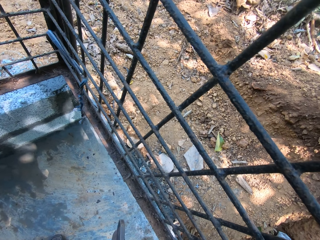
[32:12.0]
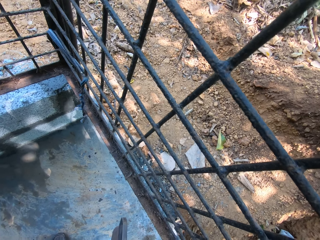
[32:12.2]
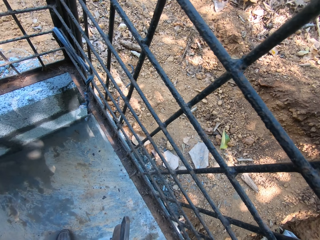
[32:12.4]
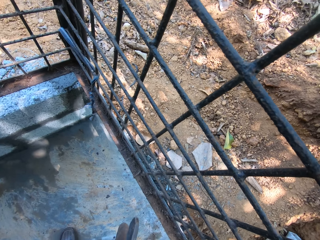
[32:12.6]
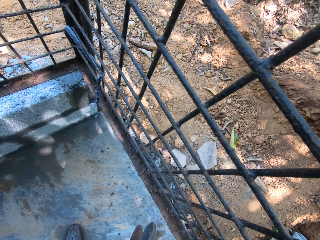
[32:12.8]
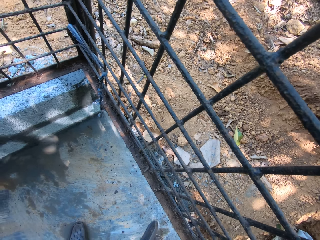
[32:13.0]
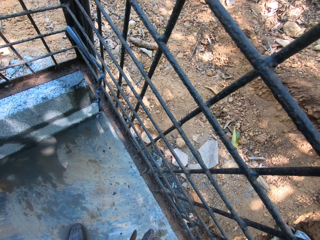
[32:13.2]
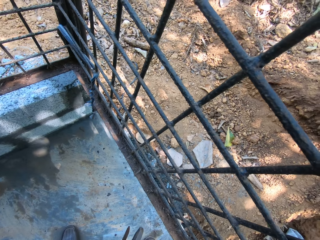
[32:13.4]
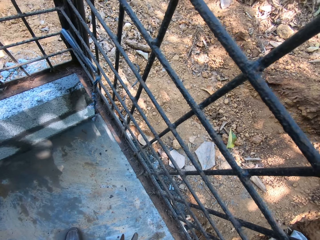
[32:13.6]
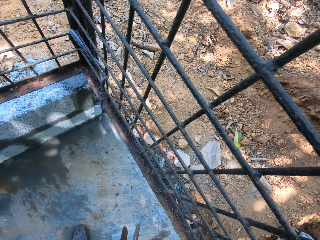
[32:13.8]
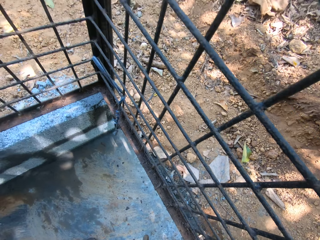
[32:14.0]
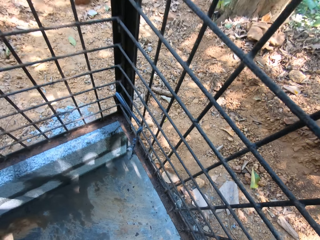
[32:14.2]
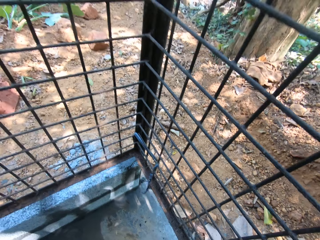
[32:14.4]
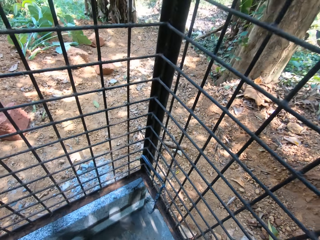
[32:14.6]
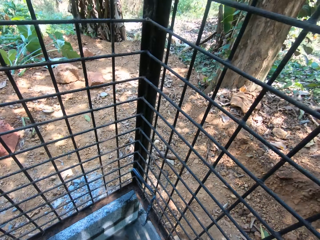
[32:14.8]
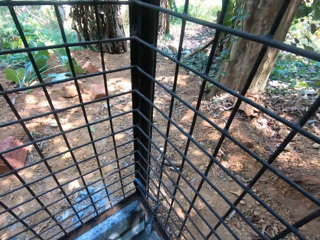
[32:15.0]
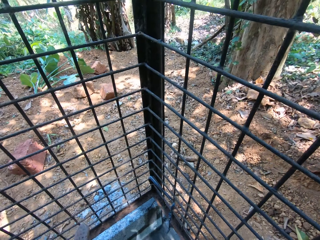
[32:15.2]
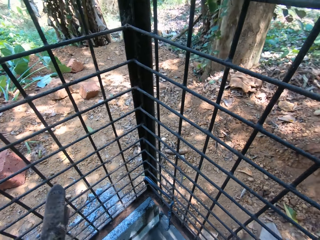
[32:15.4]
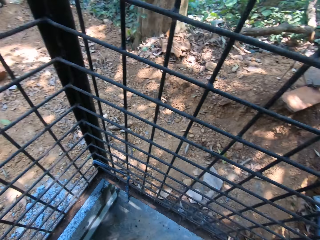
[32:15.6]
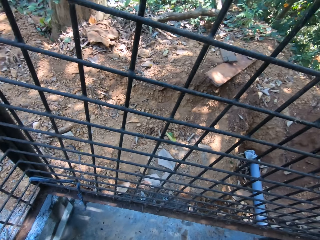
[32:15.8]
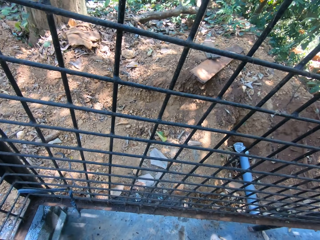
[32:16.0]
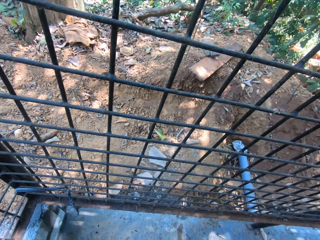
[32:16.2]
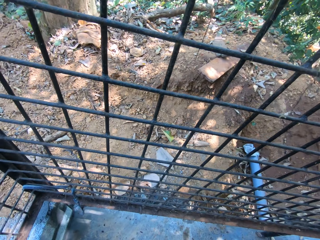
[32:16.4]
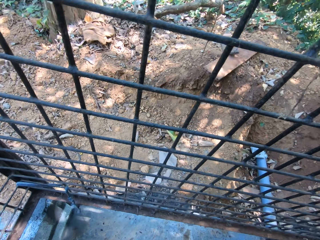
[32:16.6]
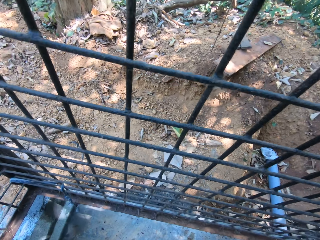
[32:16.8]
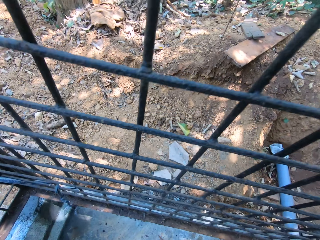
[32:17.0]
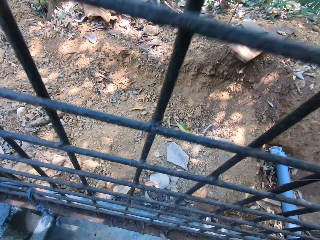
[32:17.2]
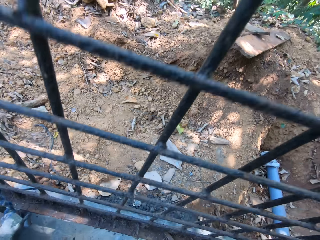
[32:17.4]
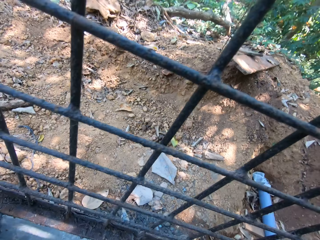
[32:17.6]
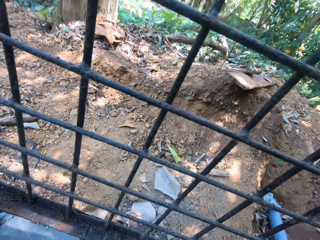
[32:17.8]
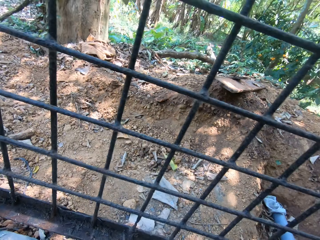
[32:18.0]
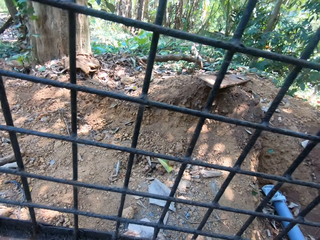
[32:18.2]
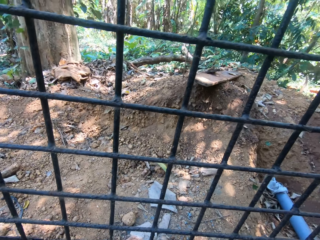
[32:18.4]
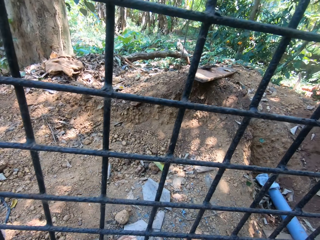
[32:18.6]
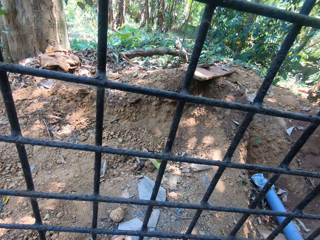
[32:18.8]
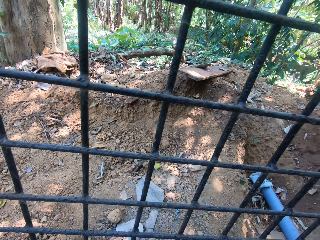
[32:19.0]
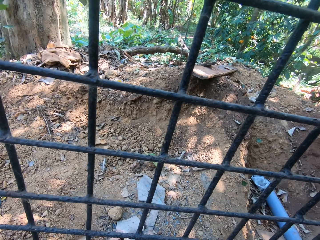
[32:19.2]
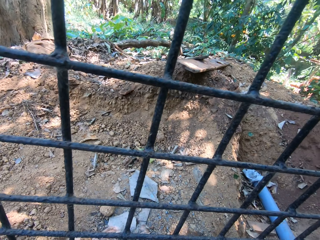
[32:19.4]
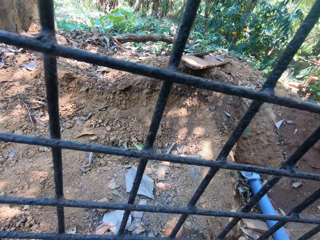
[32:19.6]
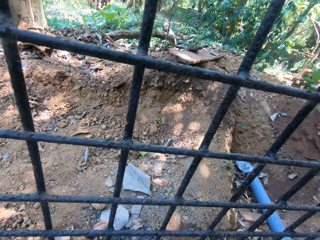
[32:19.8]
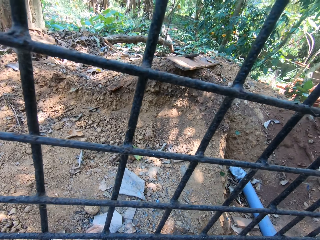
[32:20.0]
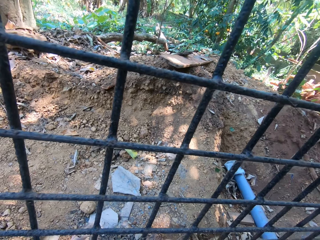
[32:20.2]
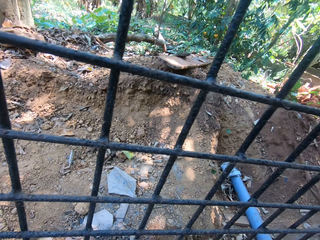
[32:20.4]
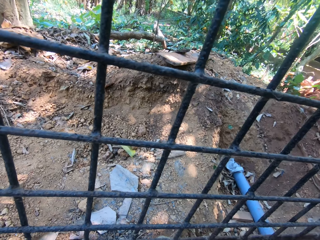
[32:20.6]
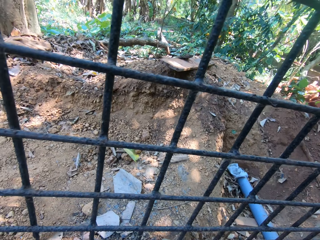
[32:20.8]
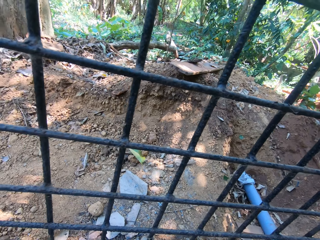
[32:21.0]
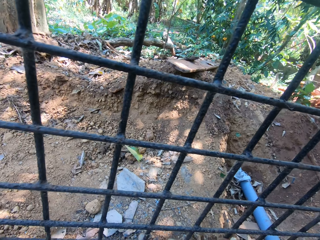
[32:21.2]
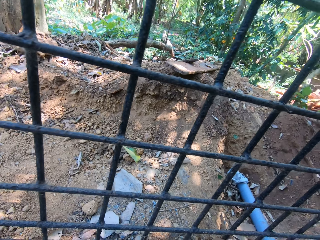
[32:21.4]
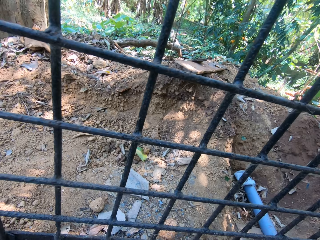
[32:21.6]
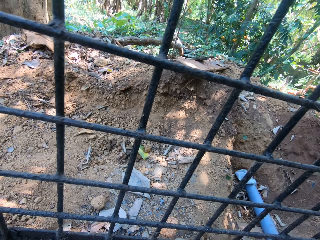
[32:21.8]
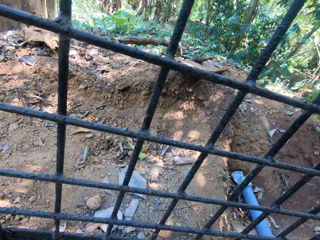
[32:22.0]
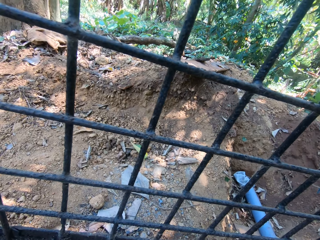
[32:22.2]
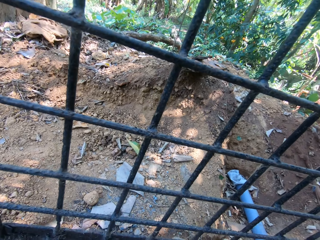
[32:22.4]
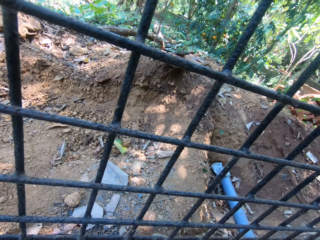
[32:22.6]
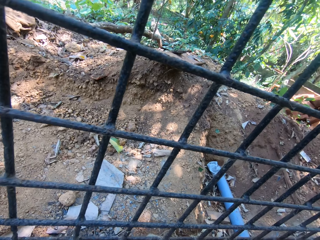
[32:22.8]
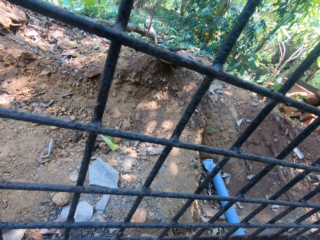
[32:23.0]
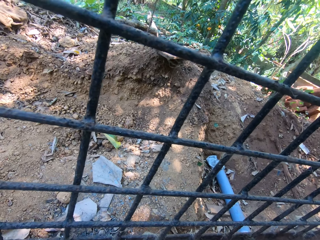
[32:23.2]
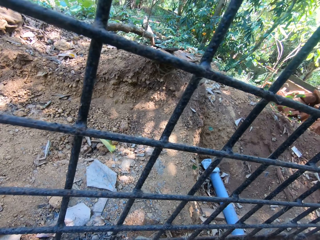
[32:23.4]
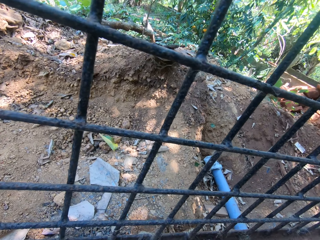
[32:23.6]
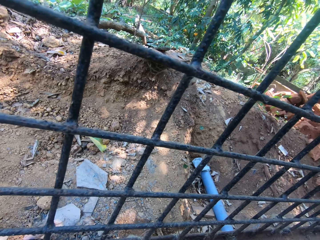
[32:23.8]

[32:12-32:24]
The camera wearer holds the sanders. They sand the metal grill.

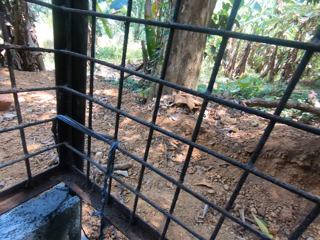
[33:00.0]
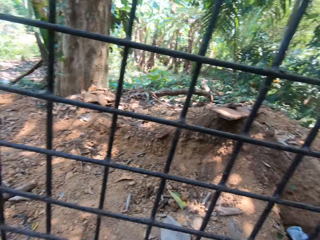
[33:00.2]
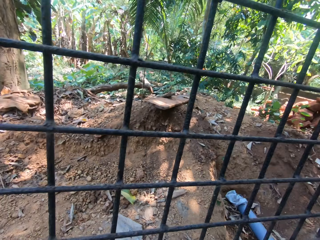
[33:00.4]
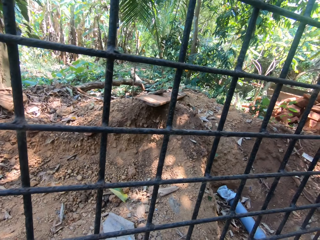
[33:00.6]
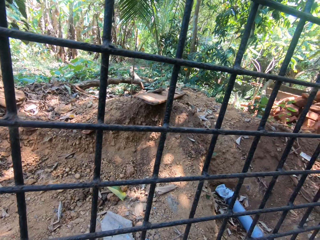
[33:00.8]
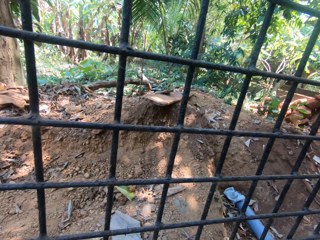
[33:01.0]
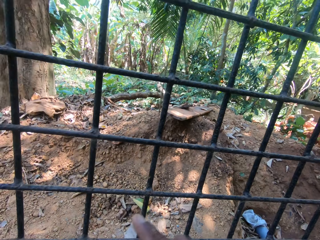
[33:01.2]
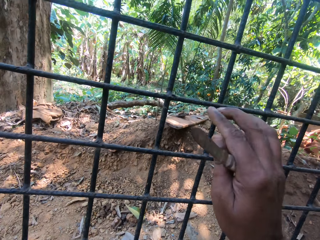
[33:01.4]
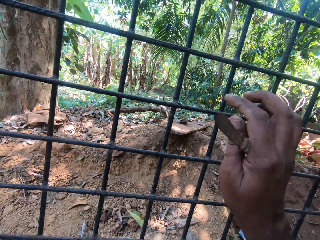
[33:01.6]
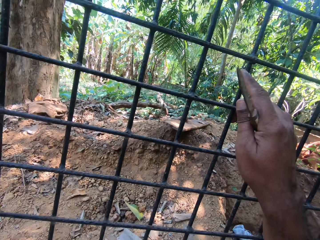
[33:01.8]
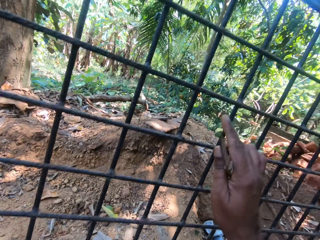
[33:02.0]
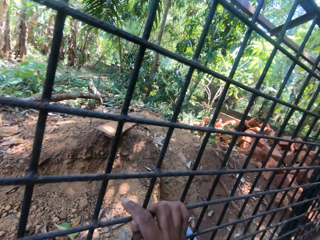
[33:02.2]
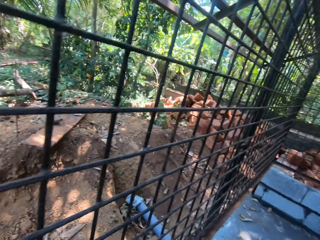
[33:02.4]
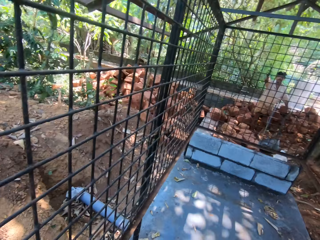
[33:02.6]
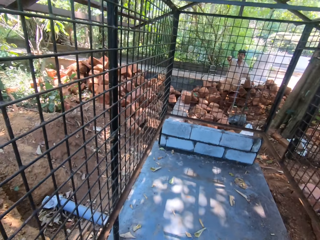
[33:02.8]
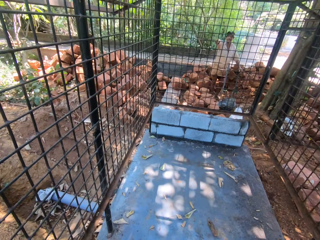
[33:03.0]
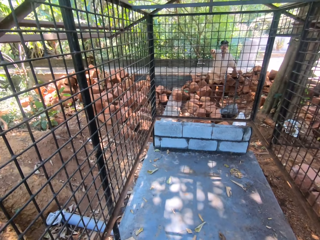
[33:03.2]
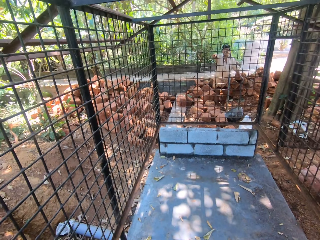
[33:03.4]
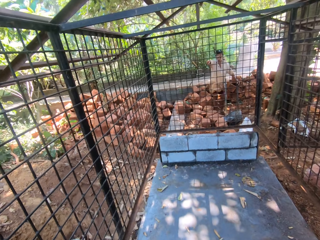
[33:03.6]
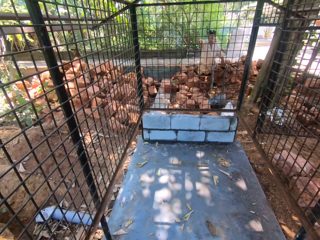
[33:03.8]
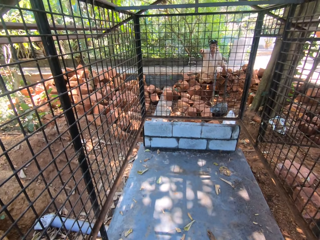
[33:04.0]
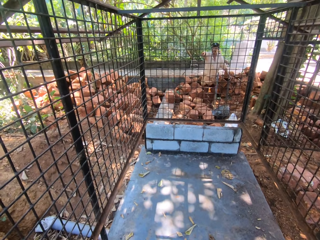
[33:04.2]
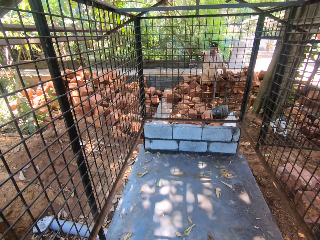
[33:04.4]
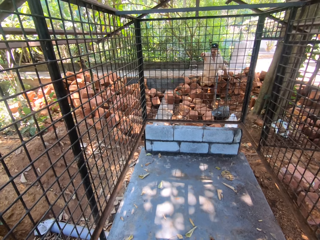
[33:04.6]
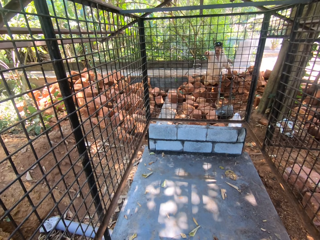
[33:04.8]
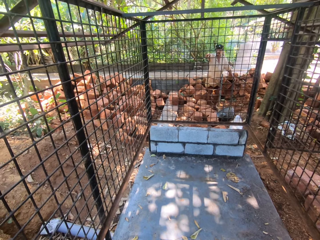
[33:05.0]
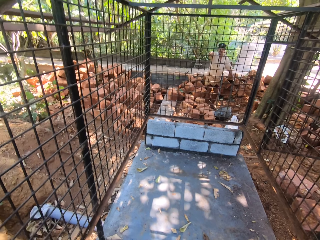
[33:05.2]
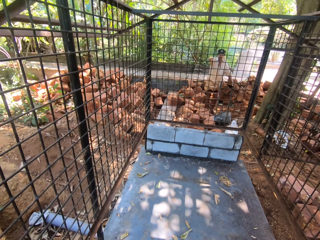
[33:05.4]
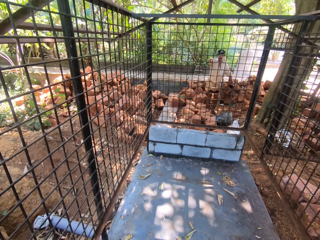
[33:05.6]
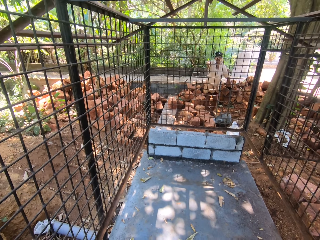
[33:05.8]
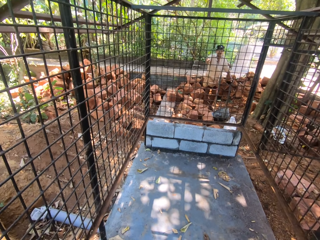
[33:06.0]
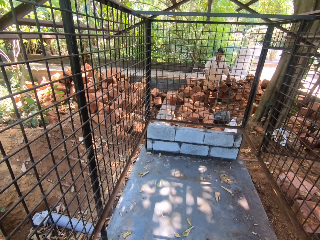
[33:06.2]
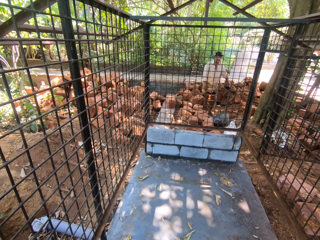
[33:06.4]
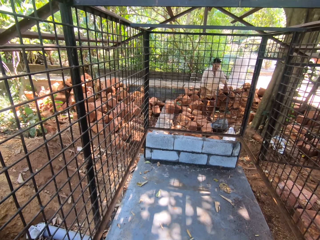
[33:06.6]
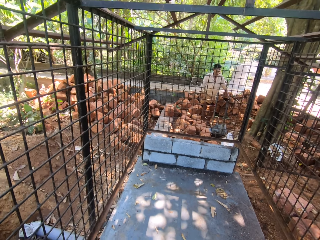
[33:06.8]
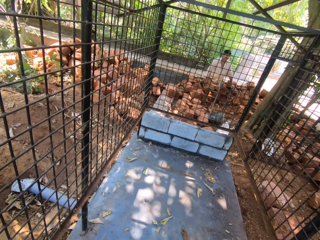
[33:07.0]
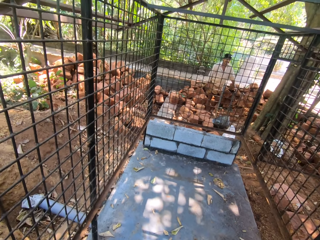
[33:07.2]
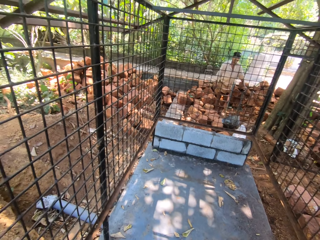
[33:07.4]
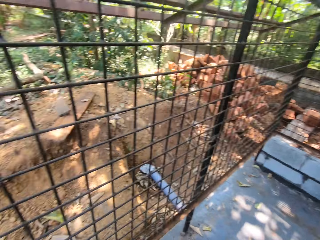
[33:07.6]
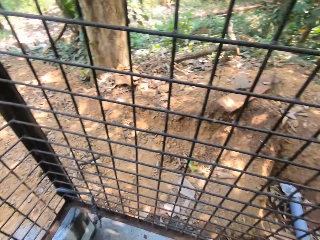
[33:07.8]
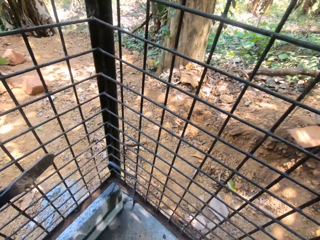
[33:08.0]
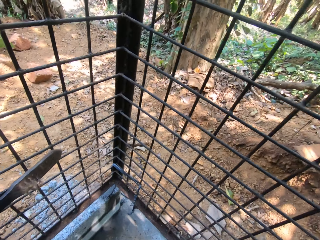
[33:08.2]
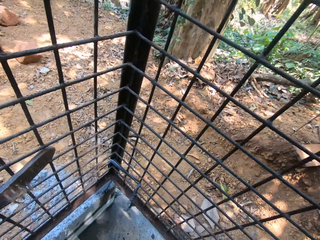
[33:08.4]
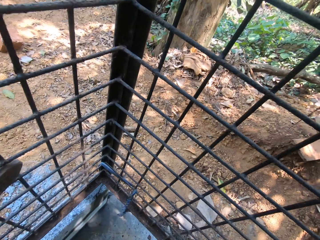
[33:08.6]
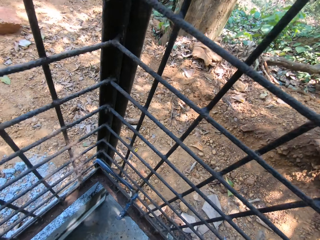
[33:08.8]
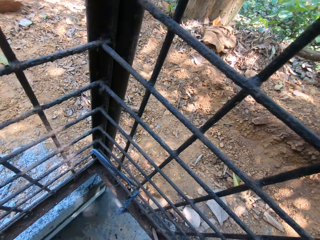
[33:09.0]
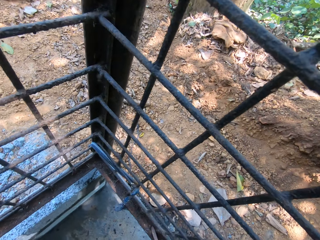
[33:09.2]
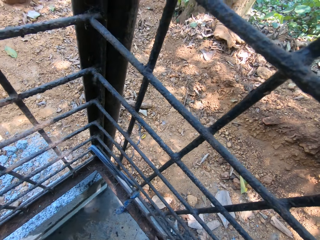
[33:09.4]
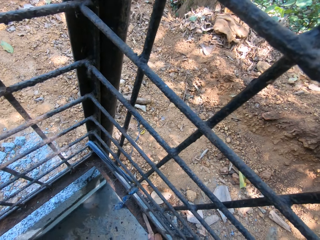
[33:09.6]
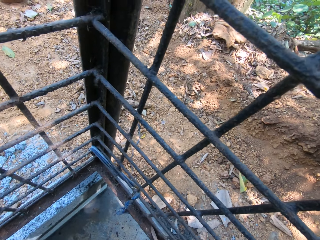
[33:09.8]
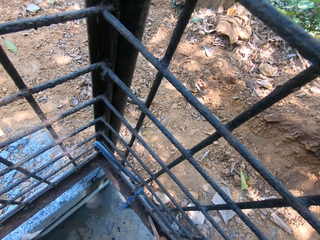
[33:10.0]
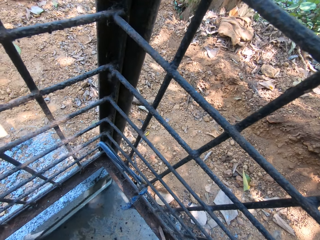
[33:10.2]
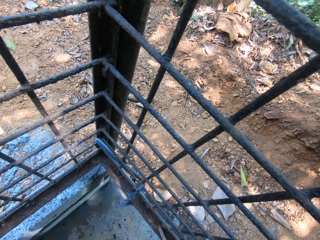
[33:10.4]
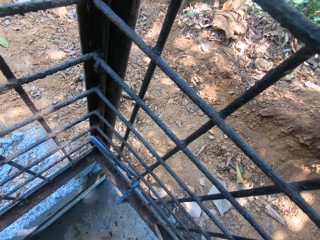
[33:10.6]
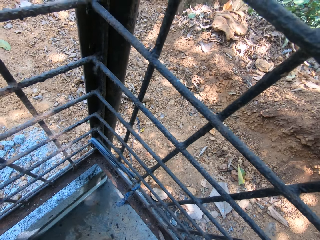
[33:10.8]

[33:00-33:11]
The camera wearer touches the metal fence with the right hand. They look around, stare at the metal fence and talk with a man. The camera wearer cleans the metal fence with a craft knife.
